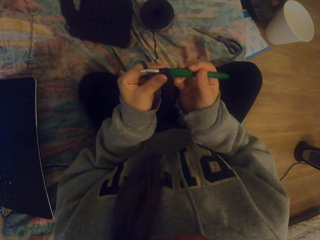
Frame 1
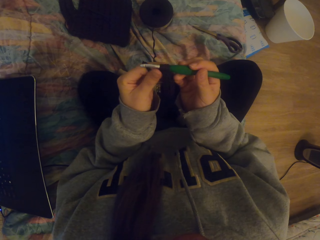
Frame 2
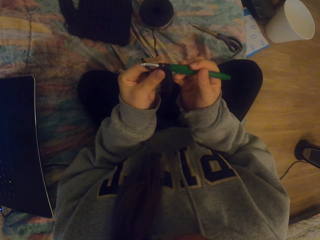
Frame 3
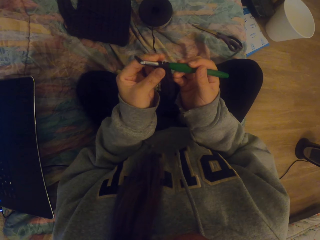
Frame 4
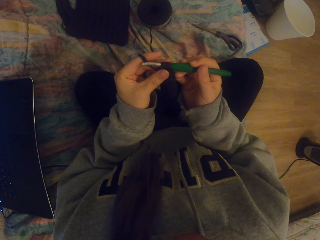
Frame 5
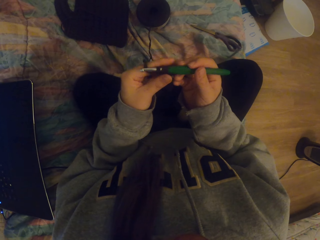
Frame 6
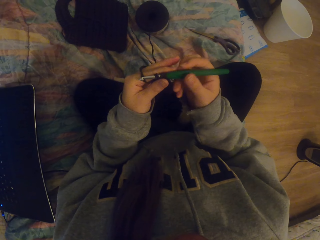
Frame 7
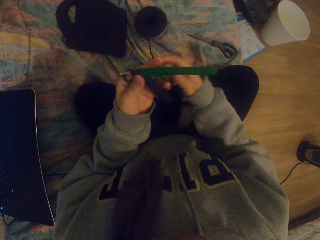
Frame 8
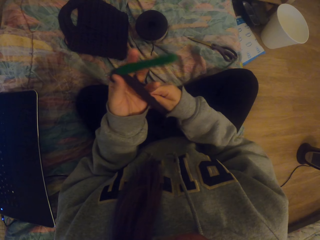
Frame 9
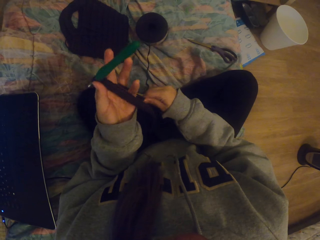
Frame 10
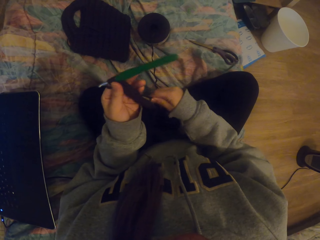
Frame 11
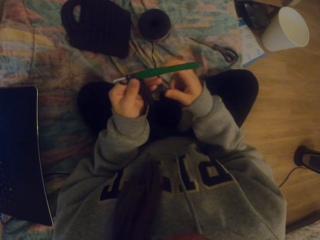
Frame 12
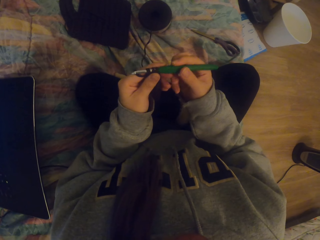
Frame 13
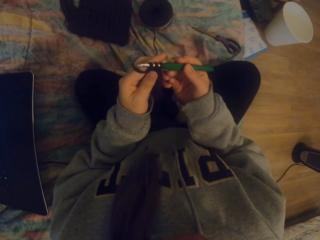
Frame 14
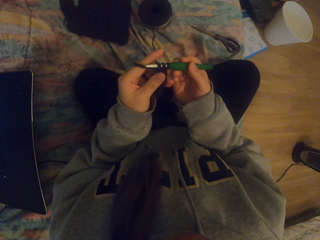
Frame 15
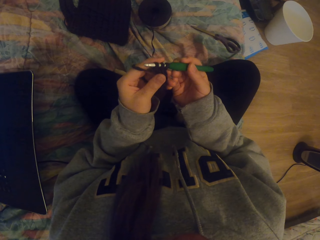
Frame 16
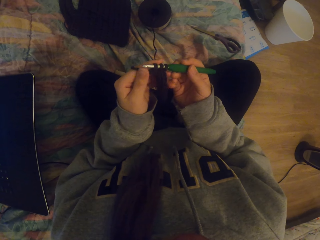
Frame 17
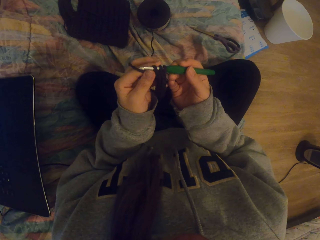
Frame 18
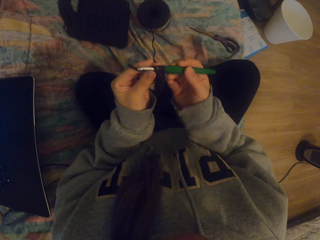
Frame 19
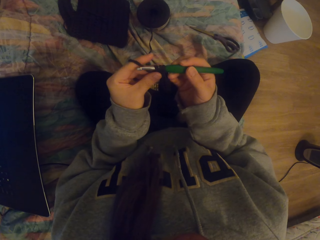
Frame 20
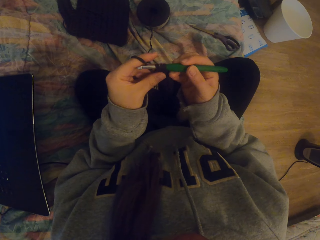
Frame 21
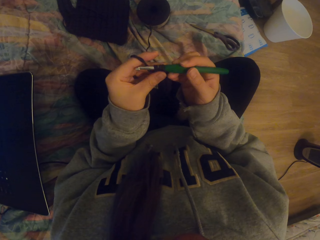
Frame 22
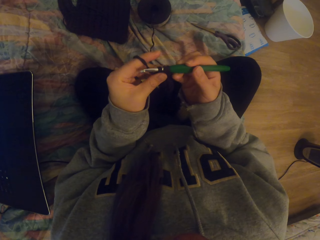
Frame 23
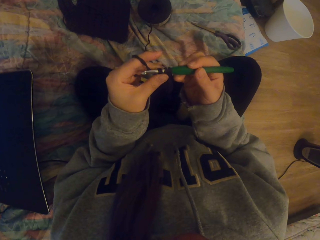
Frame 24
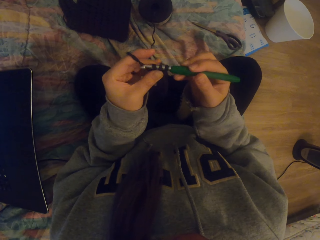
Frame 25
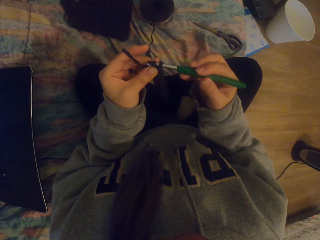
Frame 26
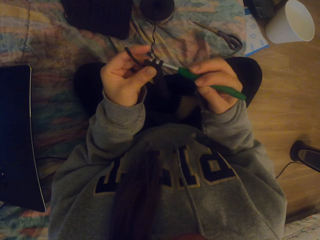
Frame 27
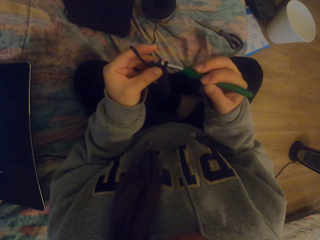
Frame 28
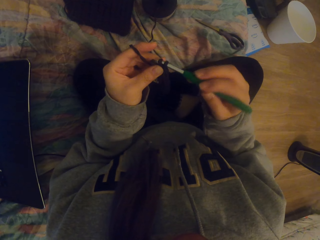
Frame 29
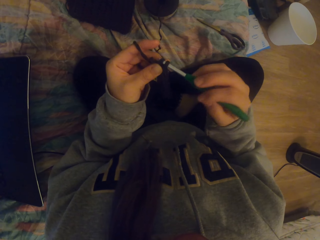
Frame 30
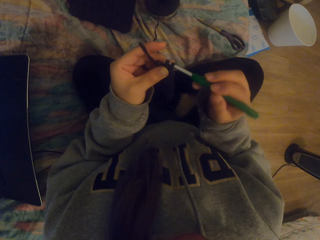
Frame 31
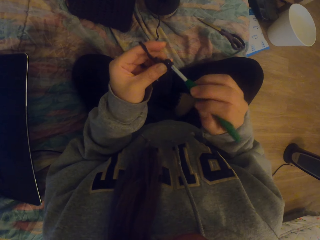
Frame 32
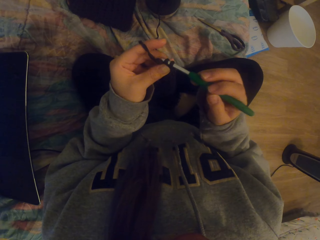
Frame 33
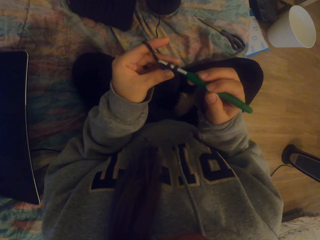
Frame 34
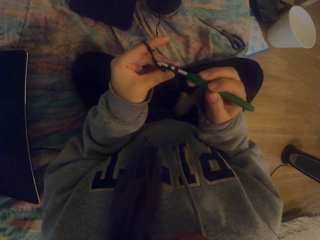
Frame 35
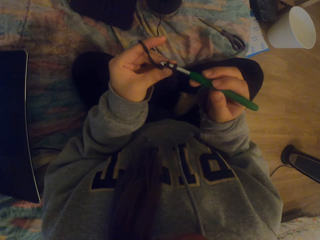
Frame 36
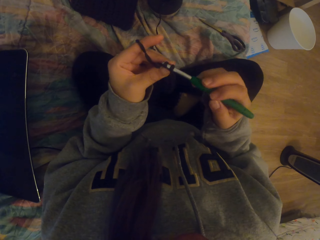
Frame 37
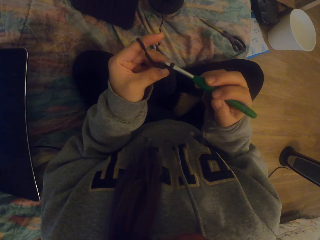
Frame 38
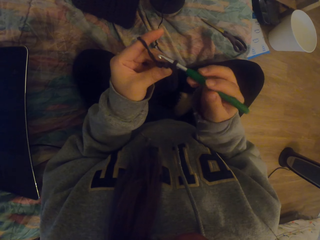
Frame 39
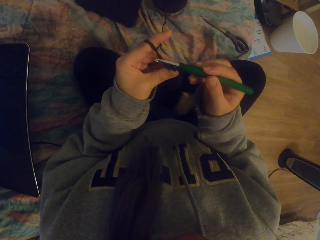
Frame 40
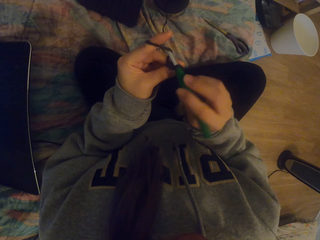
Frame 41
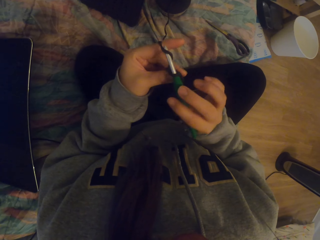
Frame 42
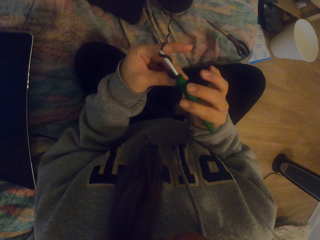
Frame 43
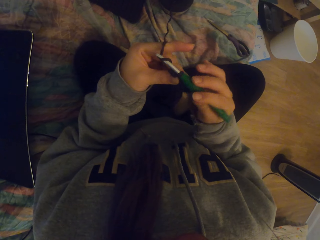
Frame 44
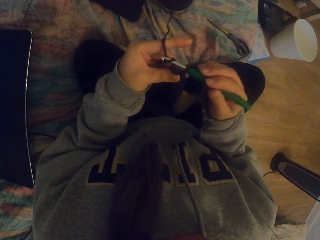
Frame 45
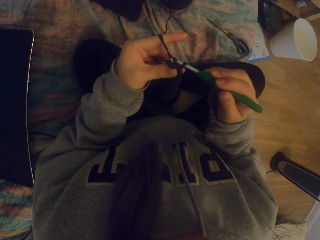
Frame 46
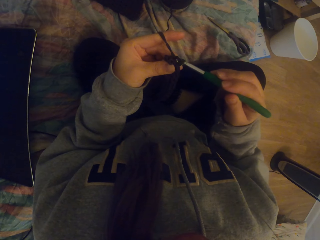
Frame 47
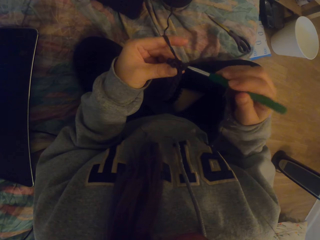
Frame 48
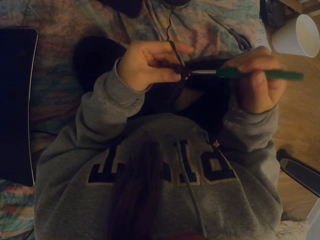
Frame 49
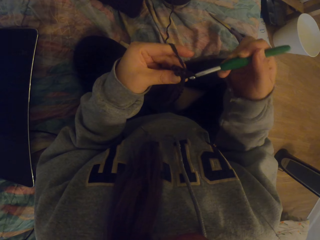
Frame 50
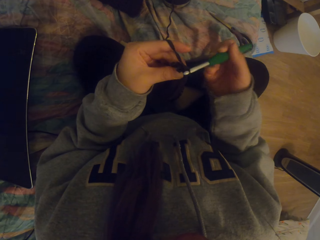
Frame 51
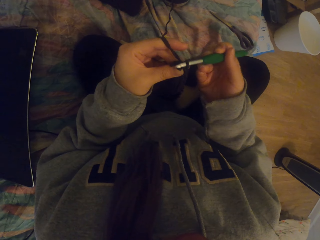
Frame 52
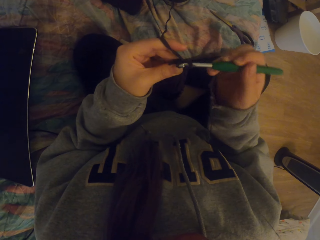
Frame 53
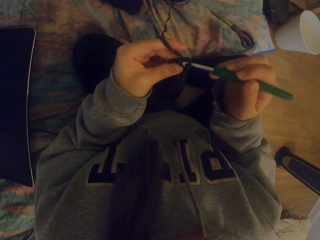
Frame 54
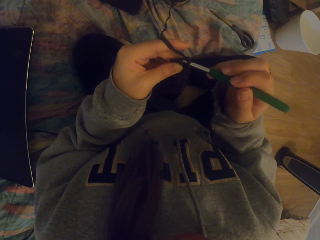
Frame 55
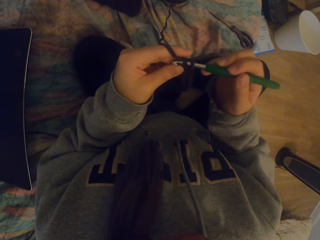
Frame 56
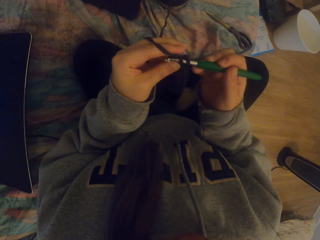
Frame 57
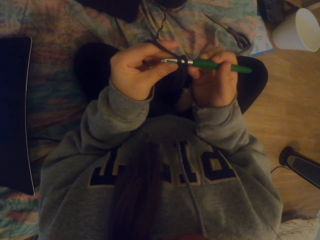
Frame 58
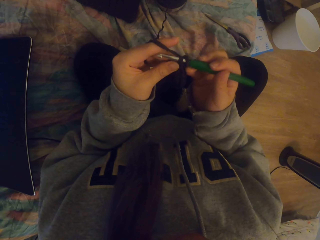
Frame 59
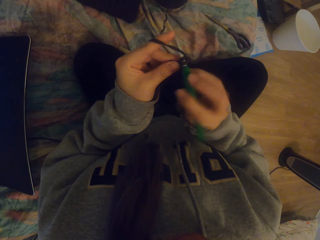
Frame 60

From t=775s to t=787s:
The camera wearer pulls the knitting yarn. They tighten the thread and hold the crochet hook. They adjust the cloth. They start to knit. They crochet the cloth.

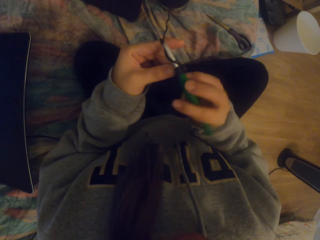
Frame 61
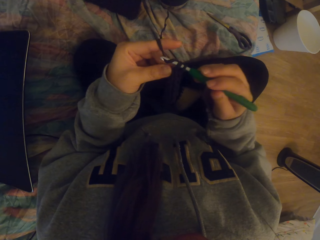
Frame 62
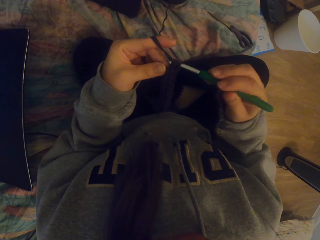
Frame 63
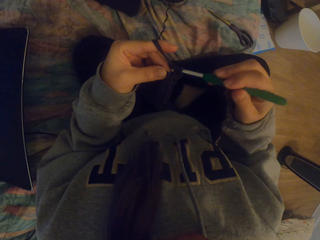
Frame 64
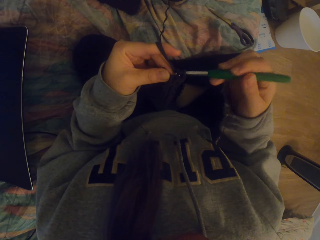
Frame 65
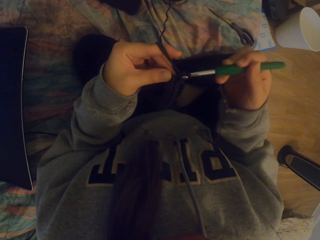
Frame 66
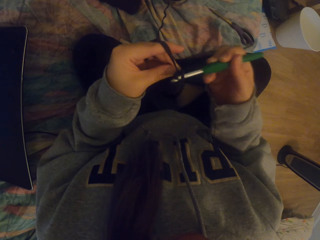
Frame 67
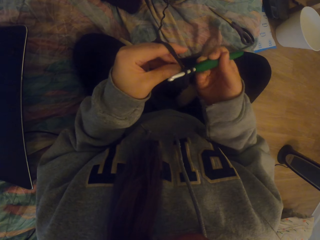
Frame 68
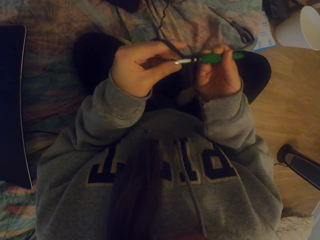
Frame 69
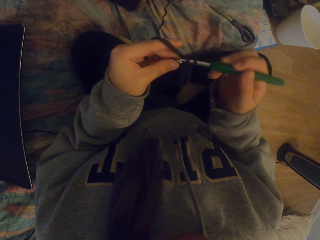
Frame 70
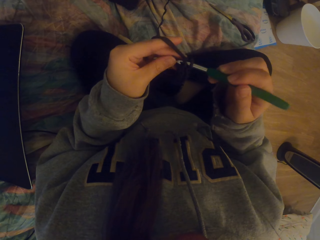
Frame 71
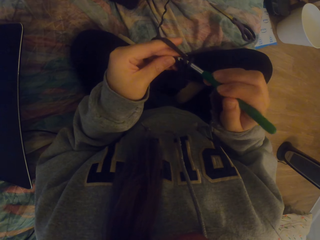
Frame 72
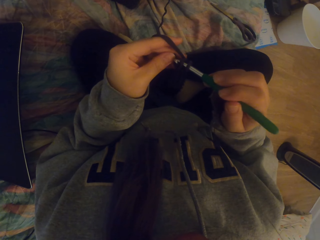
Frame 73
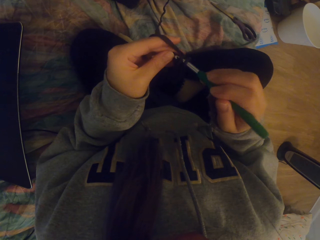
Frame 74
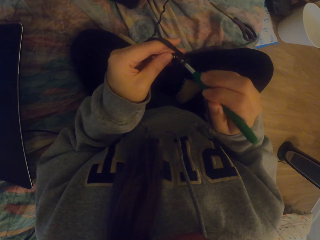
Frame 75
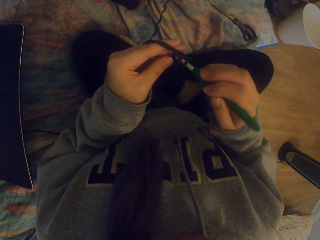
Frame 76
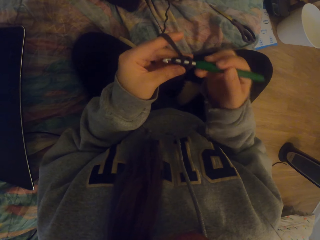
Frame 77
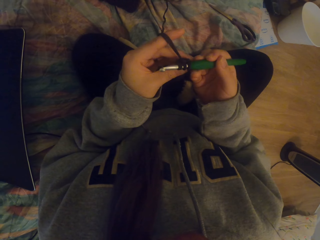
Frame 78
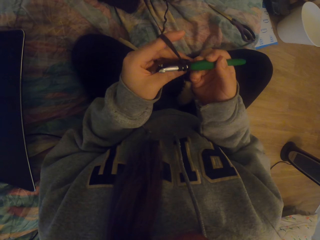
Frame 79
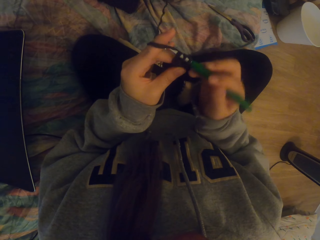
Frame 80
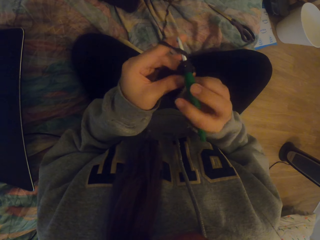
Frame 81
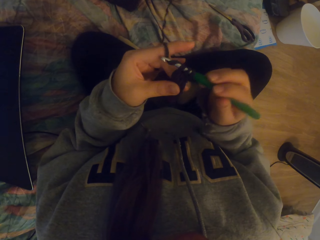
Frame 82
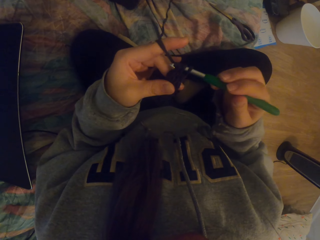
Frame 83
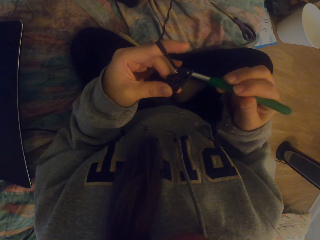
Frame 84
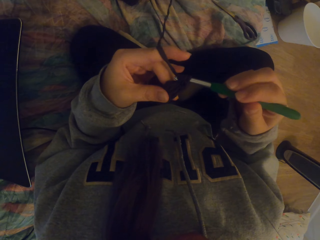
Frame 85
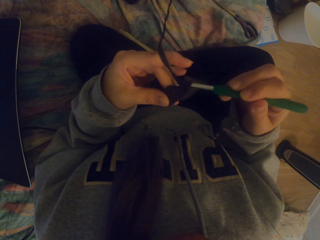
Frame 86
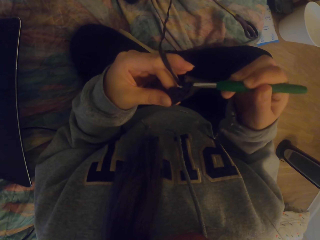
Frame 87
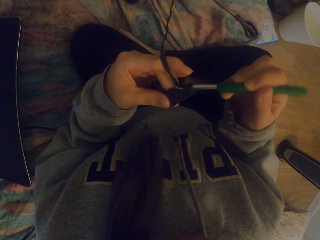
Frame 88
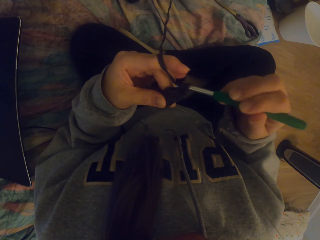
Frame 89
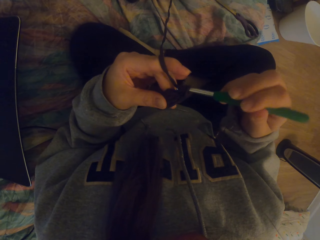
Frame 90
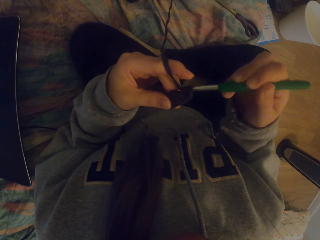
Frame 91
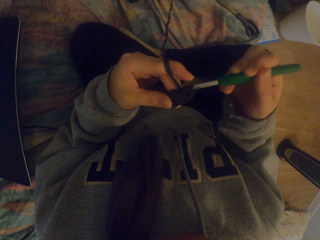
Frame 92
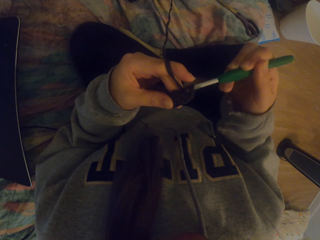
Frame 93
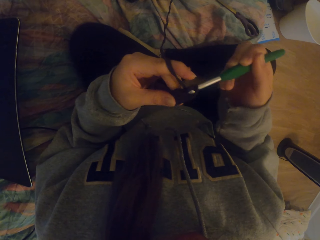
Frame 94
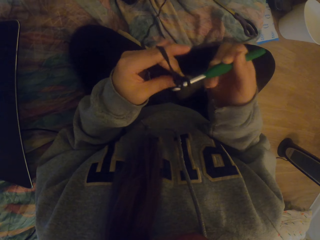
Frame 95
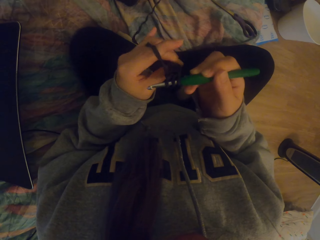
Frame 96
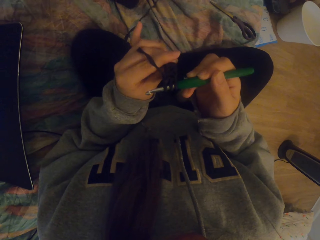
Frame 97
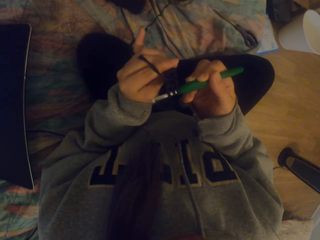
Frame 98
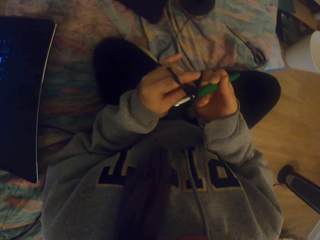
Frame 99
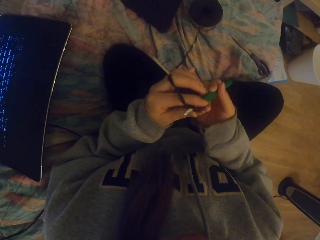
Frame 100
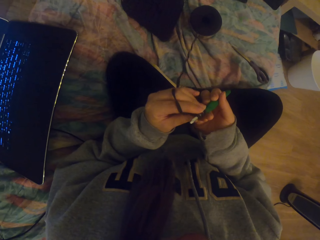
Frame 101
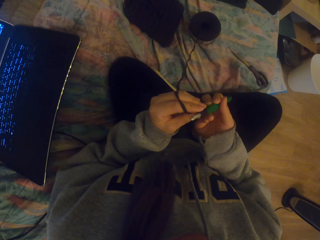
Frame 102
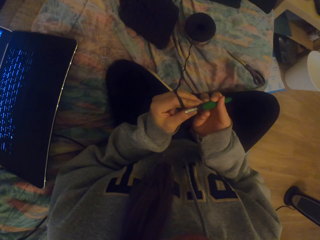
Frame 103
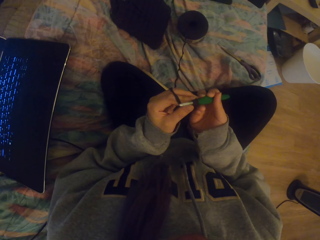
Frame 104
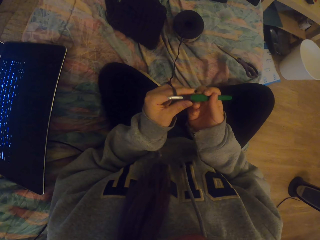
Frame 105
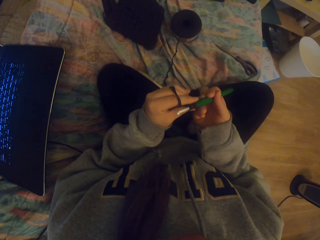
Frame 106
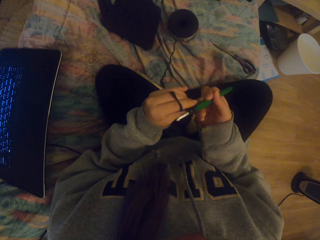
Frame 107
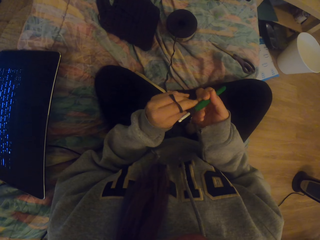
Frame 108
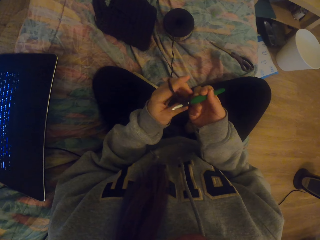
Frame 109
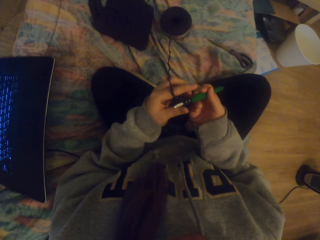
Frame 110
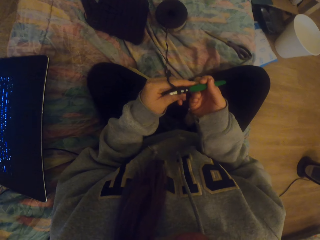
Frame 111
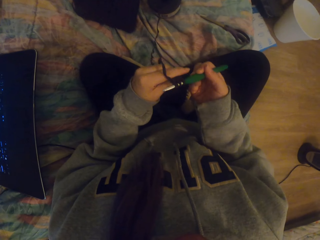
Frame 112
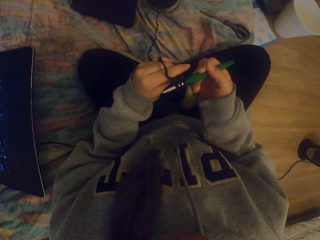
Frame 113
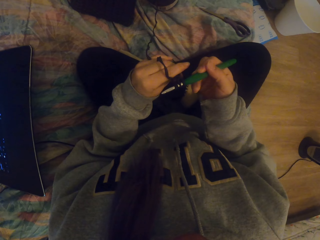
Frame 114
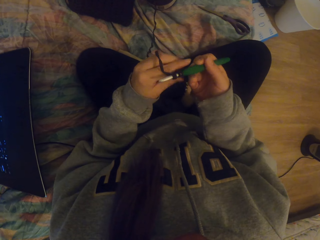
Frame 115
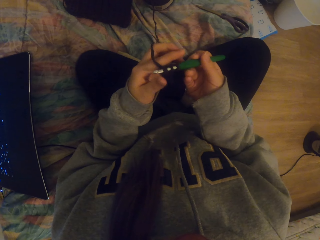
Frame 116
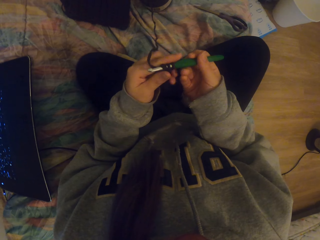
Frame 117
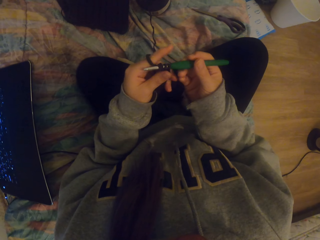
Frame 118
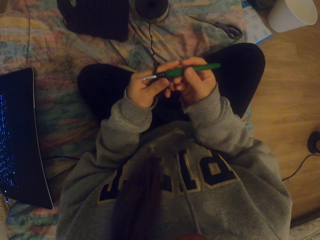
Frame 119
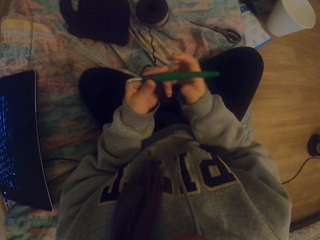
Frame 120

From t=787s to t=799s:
The camera wearer adjusts the cloth.
